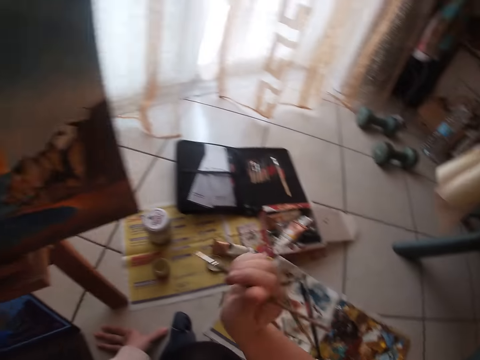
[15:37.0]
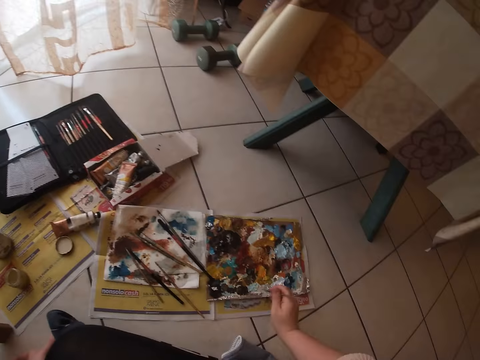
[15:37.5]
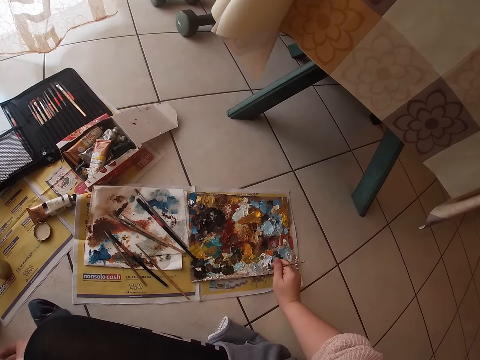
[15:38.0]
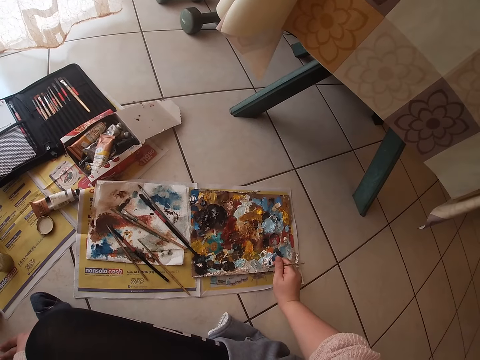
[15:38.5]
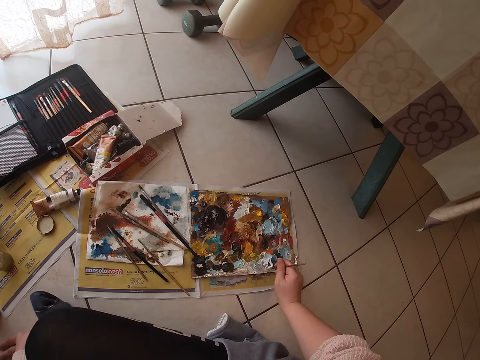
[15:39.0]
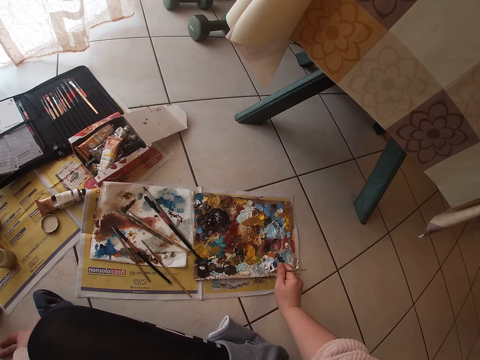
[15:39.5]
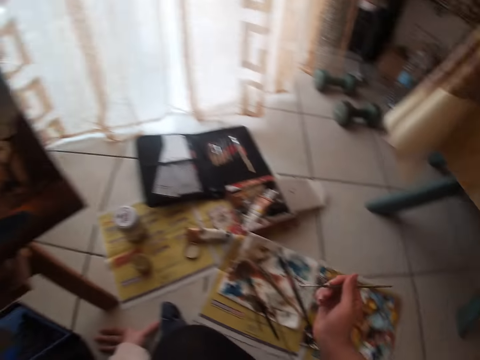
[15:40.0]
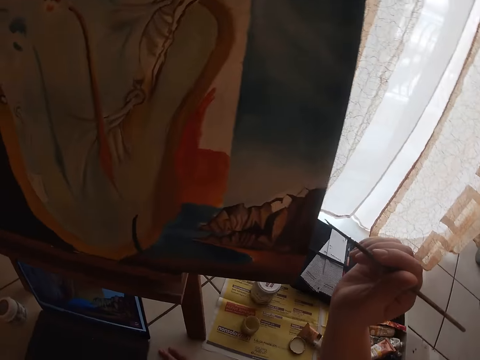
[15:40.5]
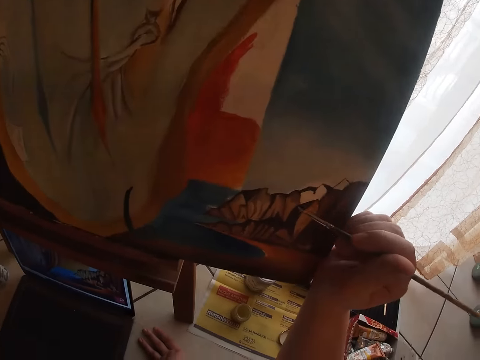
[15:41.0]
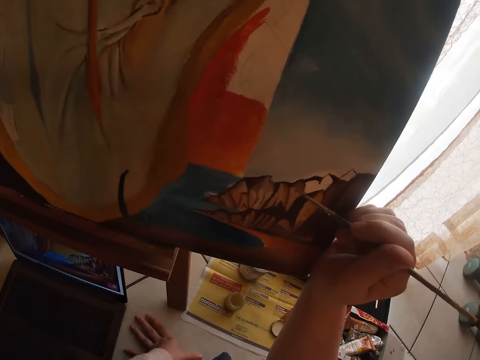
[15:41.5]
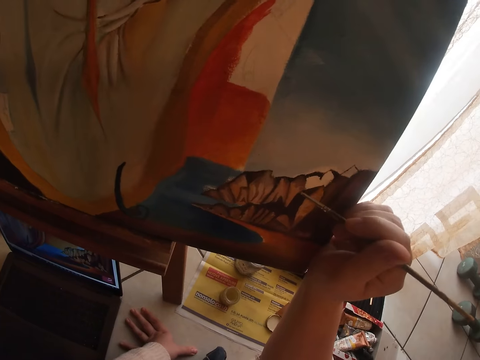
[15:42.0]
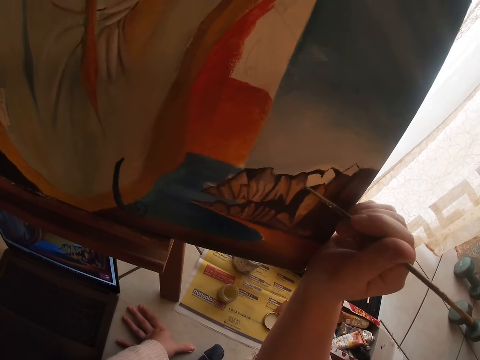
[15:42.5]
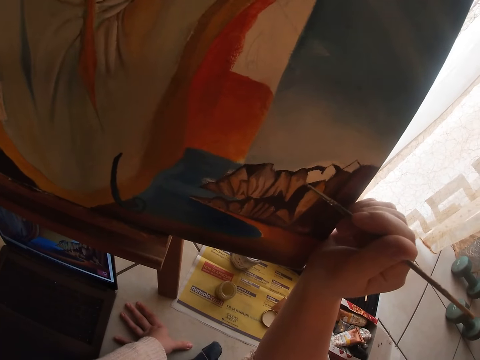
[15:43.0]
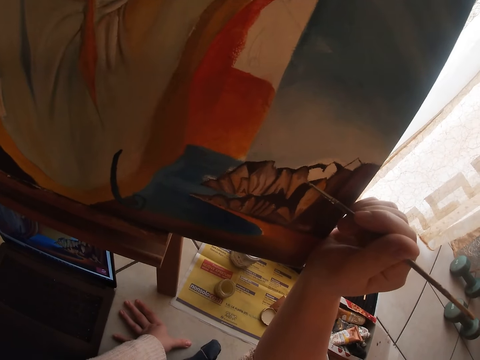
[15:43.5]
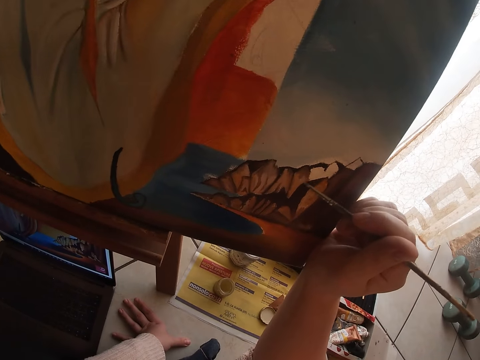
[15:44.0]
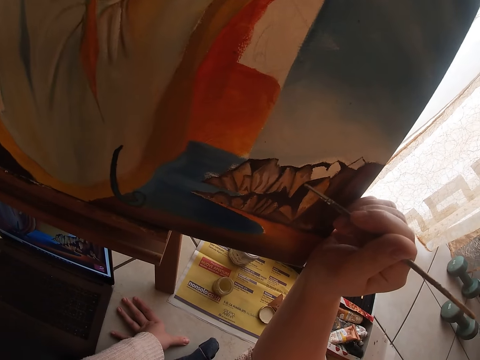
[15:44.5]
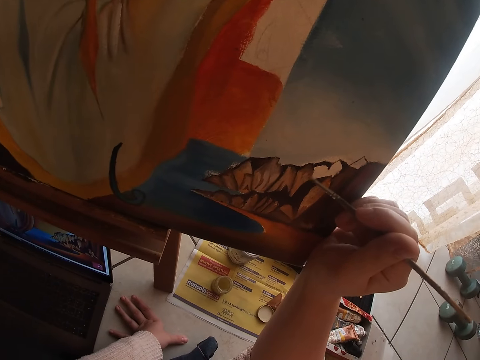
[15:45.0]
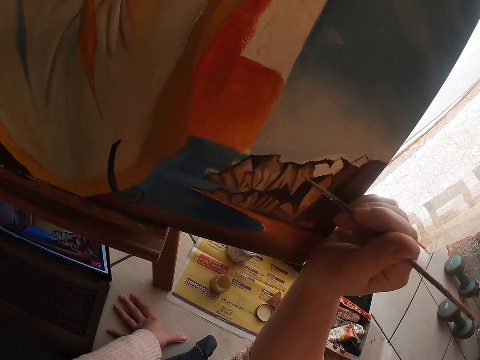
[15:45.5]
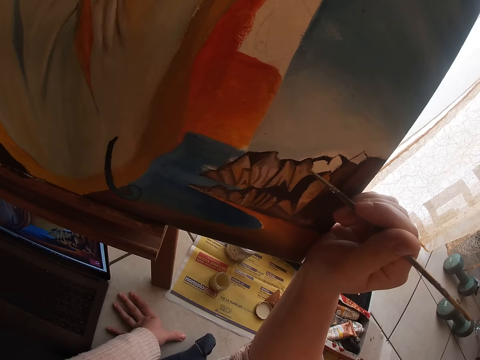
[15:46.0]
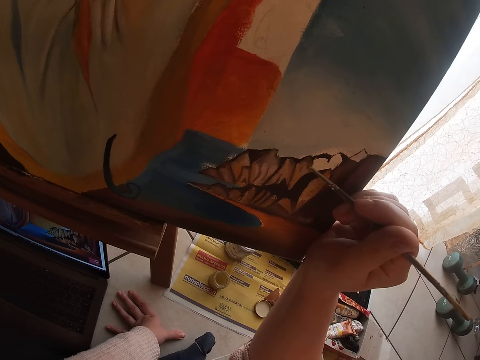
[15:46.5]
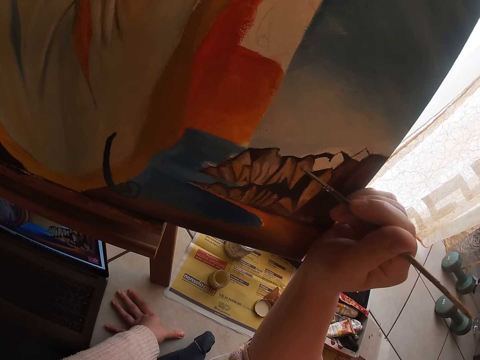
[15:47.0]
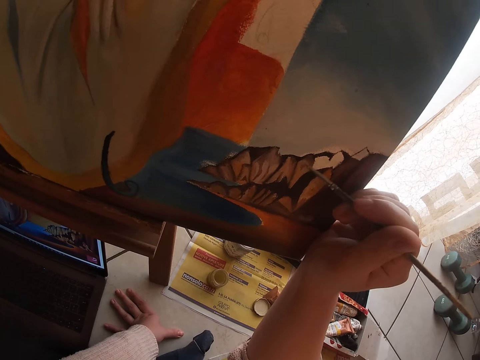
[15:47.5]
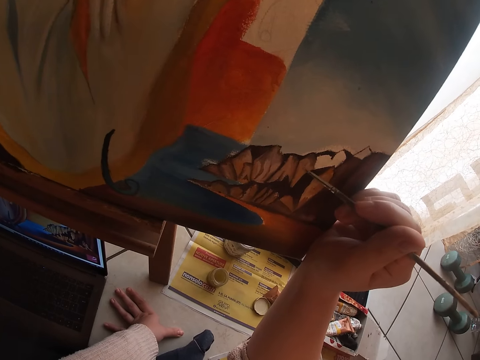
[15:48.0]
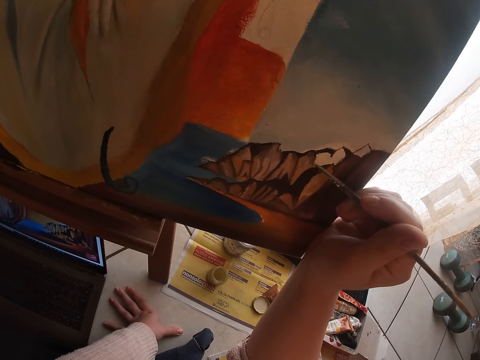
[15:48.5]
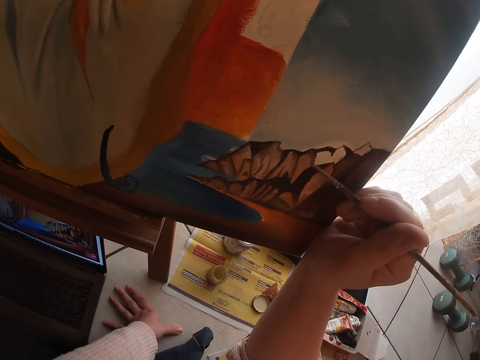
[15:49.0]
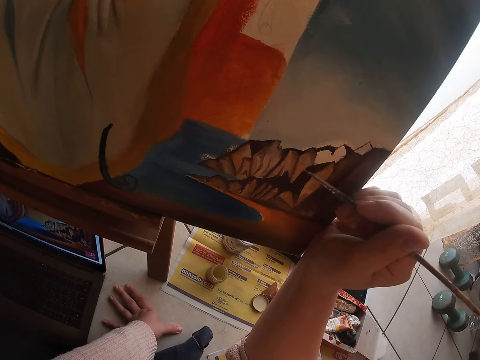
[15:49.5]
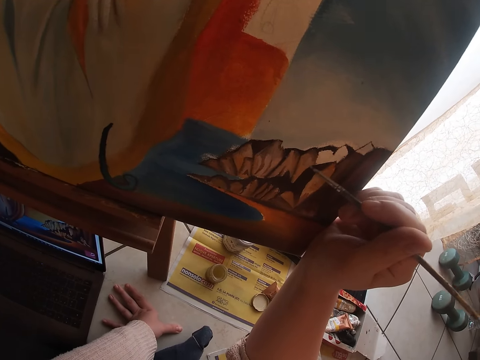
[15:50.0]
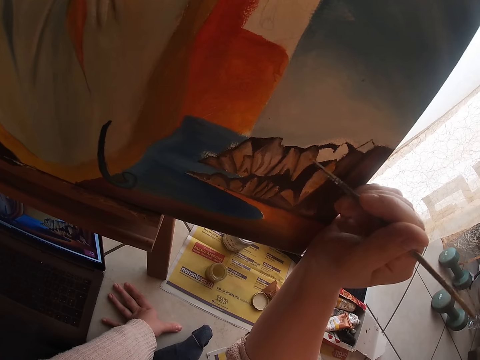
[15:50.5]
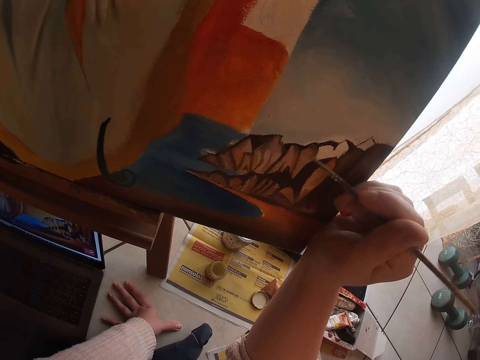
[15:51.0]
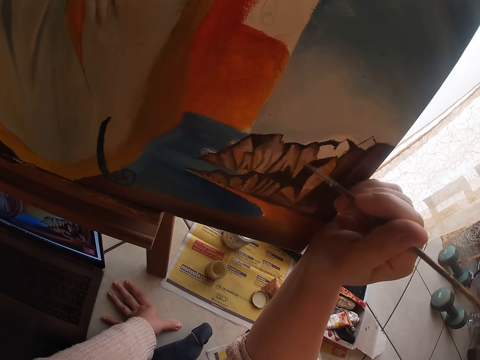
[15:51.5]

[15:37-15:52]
The camera wearer dabs the paint brush on the paint palette. They scoop some paint from the paint palette. They paint the painting on the canvas using the paintbrush.

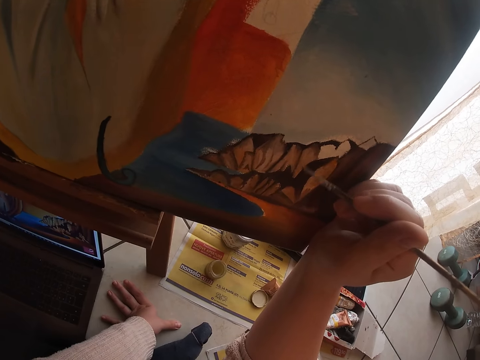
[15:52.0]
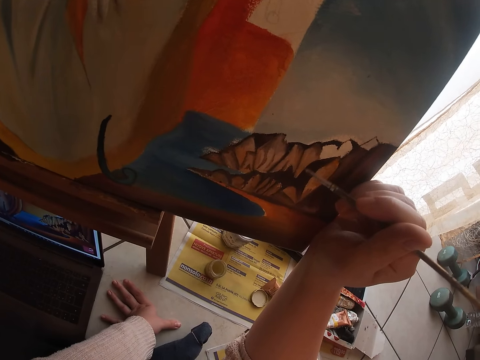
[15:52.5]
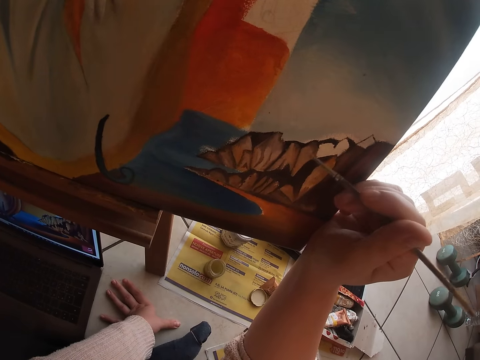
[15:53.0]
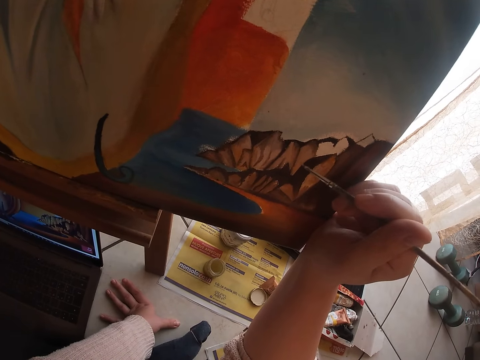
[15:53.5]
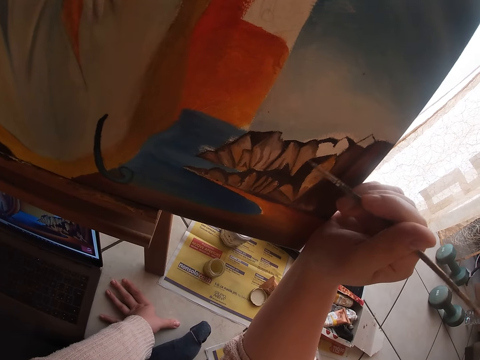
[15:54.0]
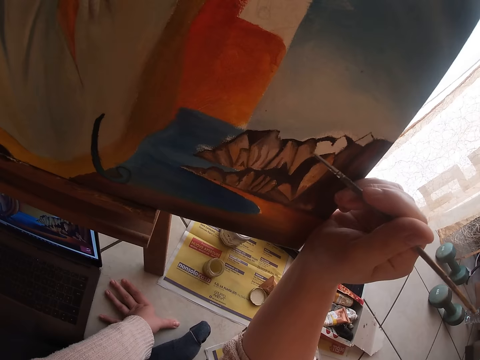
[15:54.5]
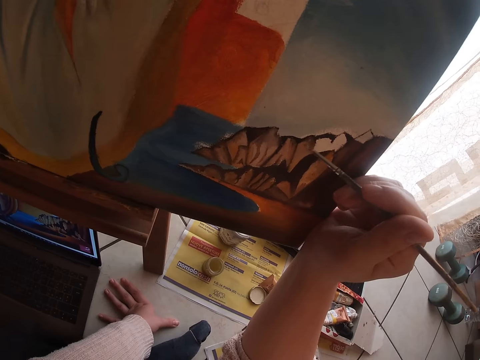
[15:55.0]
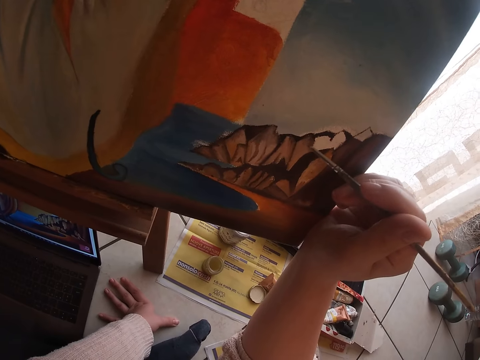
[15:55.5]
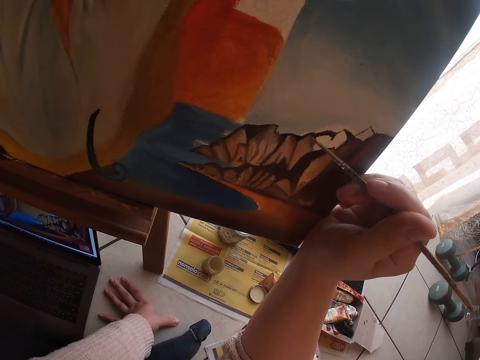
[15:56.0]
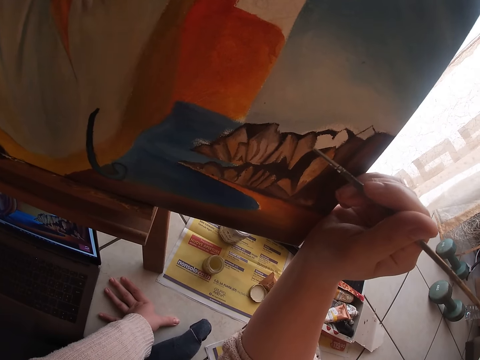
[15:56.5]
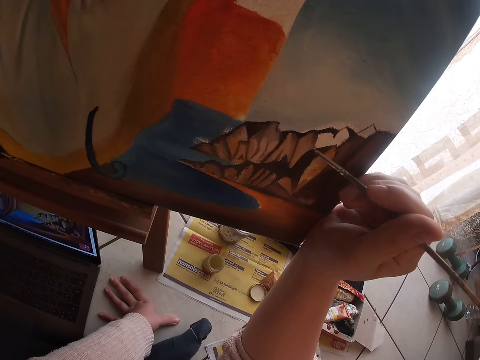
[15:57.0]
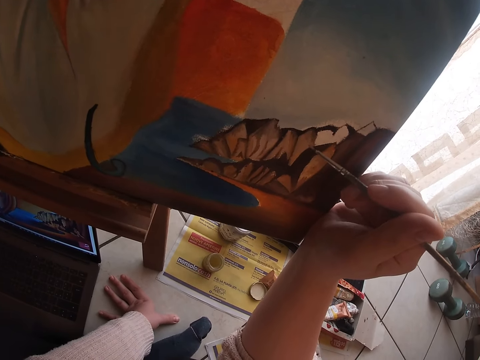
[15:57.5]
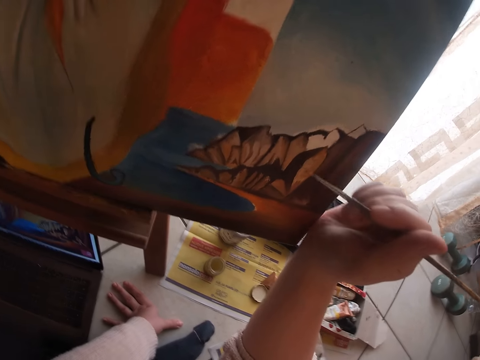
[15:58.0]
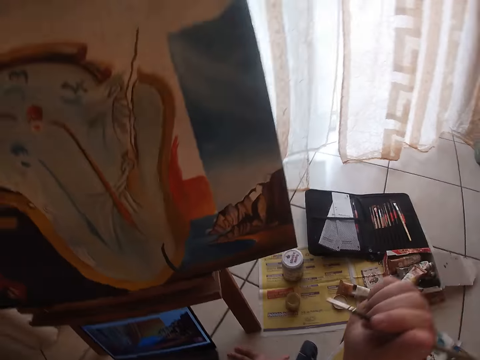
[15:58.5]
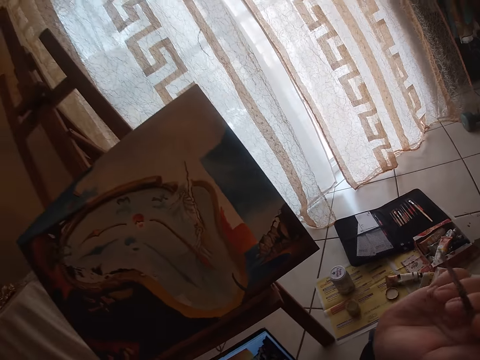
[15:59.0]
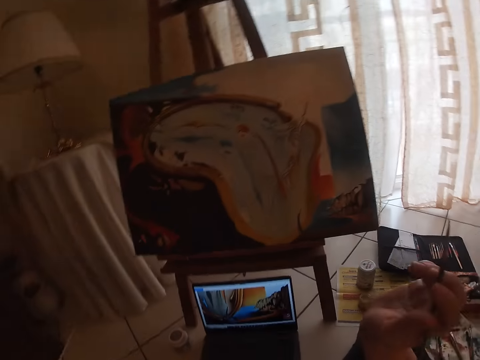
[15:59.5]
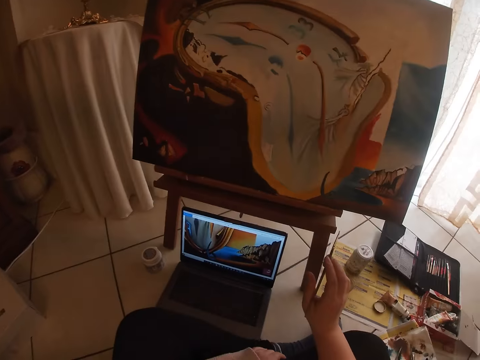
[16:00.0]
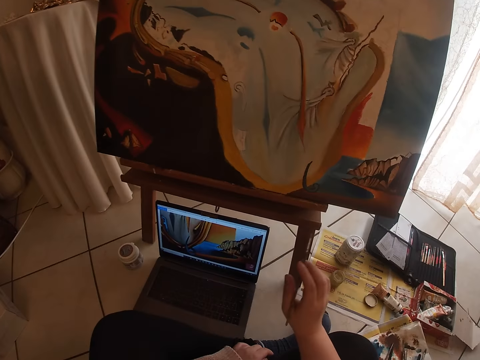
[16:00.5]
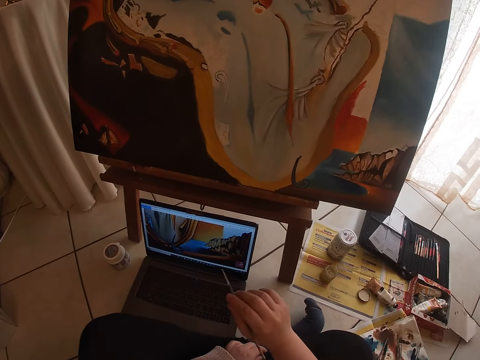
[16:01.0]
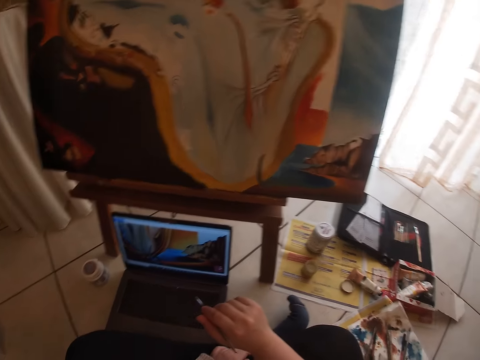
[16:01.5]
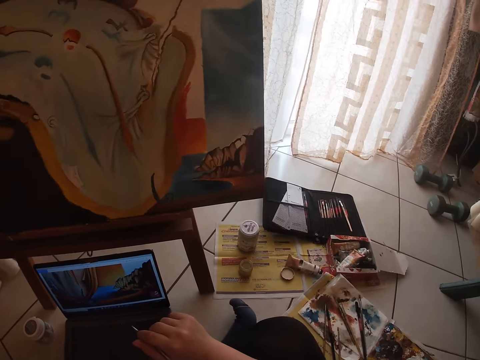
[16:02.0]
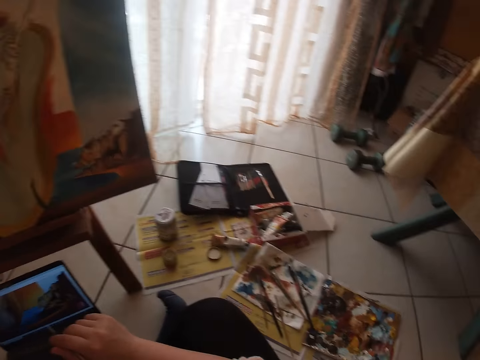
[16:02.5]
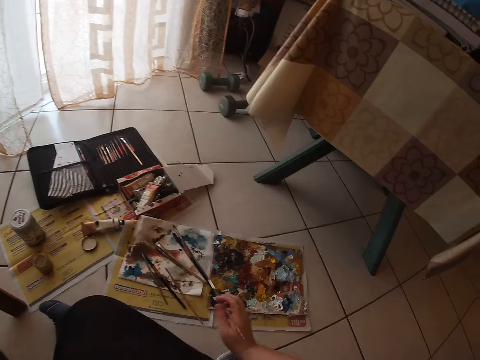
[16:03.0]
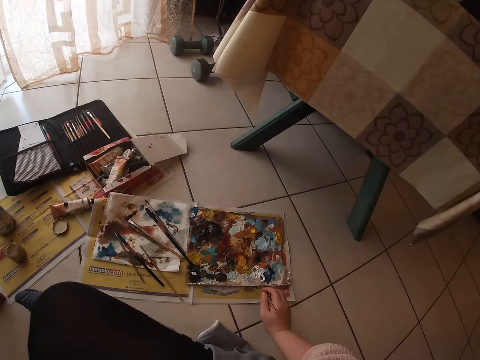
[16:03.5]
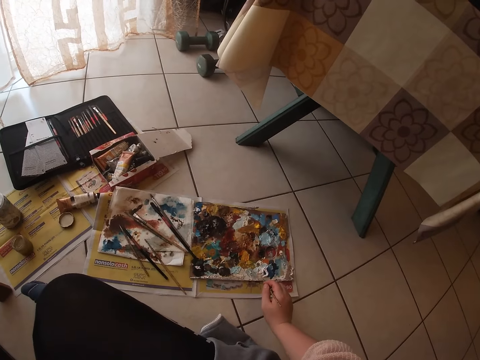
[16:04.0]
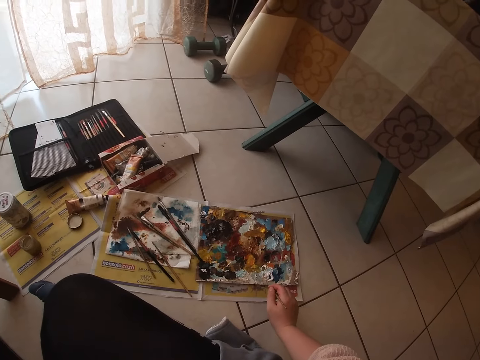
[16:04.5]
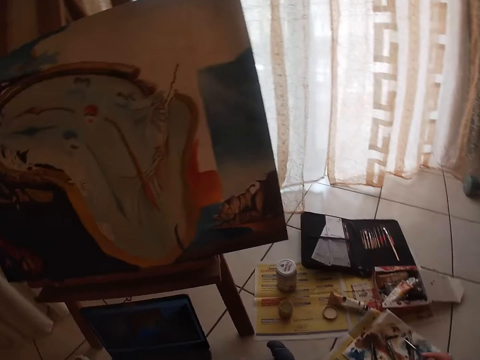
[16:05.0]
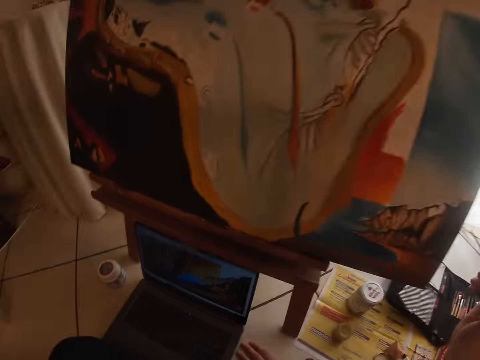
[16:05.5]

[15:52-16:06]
The camera wearer looks at the painting. They dab the paint brush on the paint palette. They scoop some paint from the paint palette.
